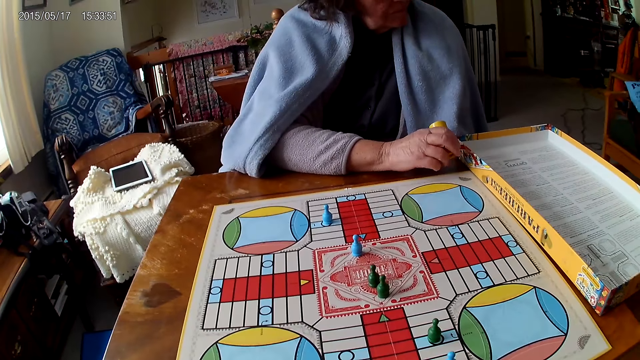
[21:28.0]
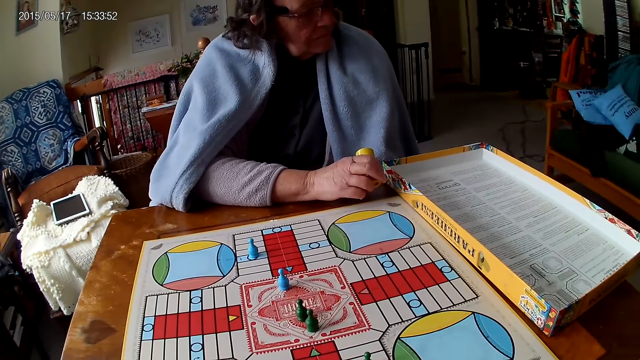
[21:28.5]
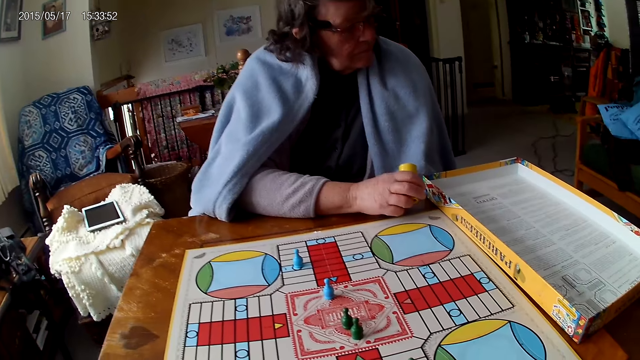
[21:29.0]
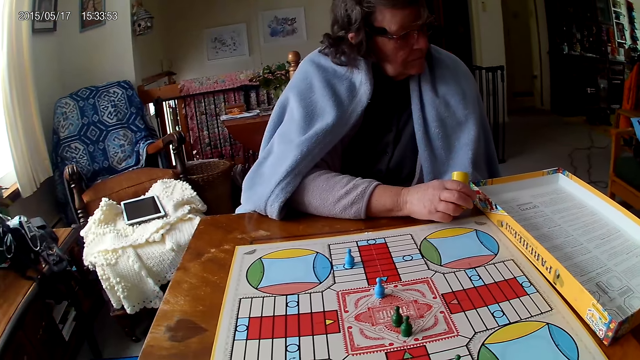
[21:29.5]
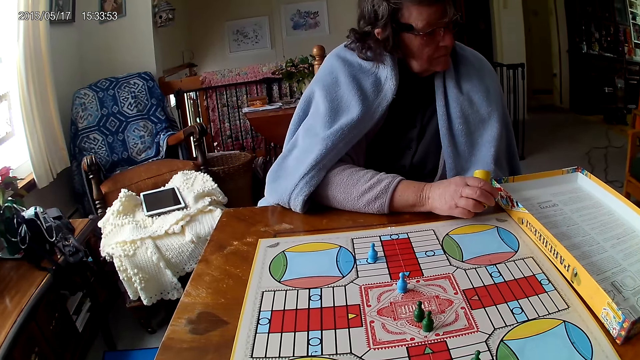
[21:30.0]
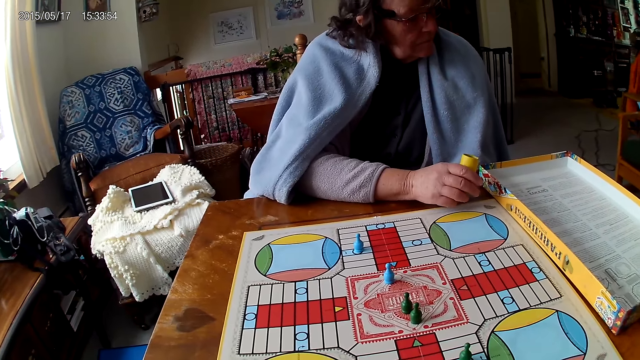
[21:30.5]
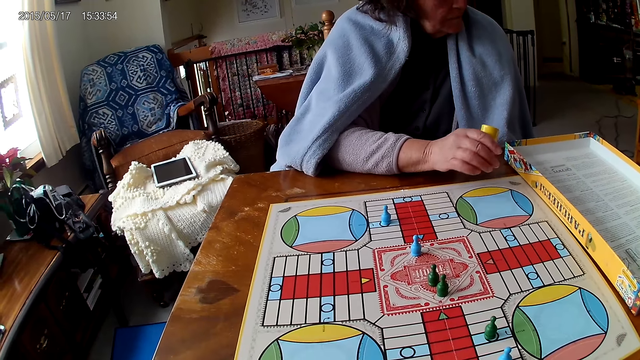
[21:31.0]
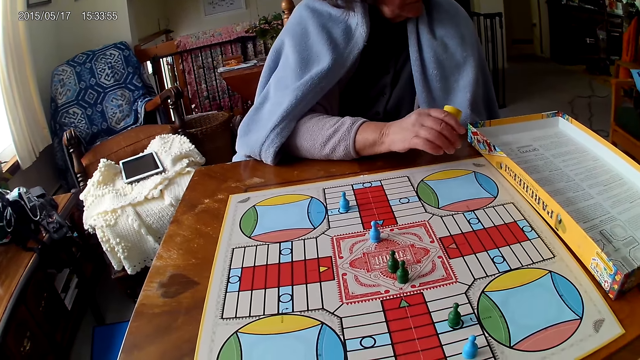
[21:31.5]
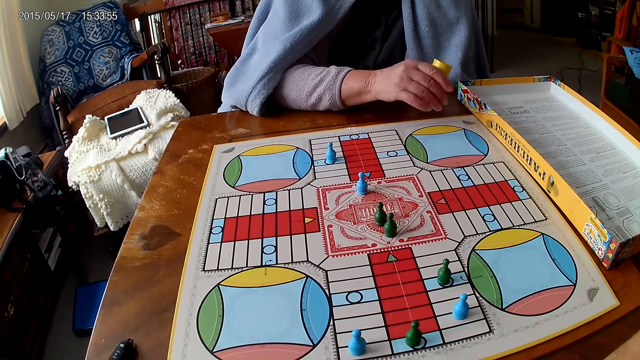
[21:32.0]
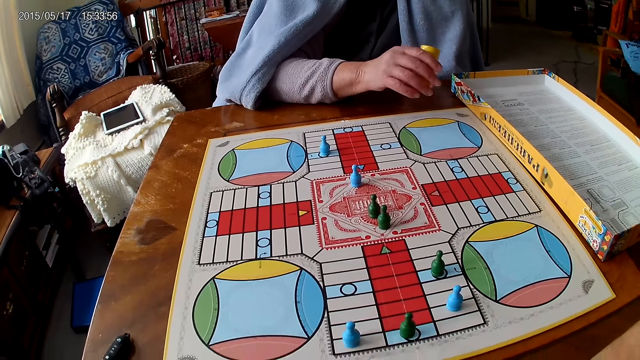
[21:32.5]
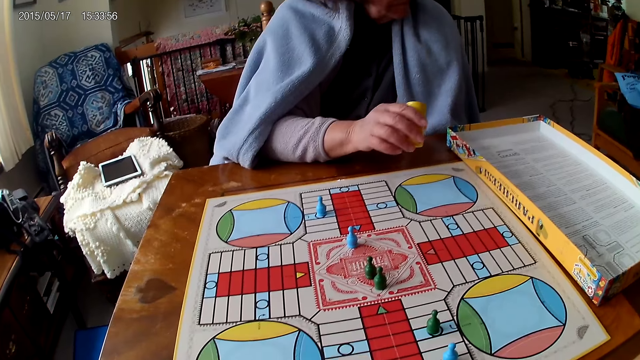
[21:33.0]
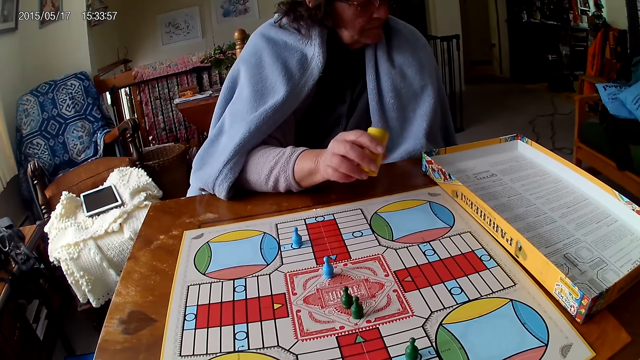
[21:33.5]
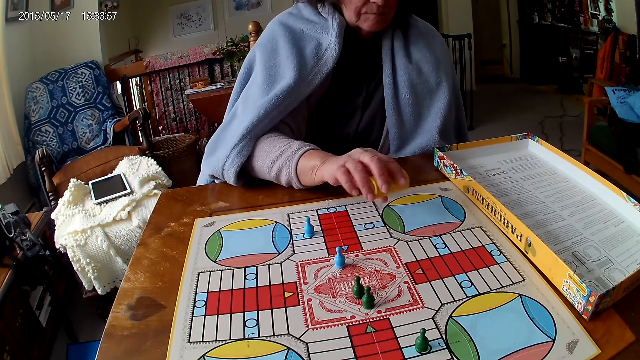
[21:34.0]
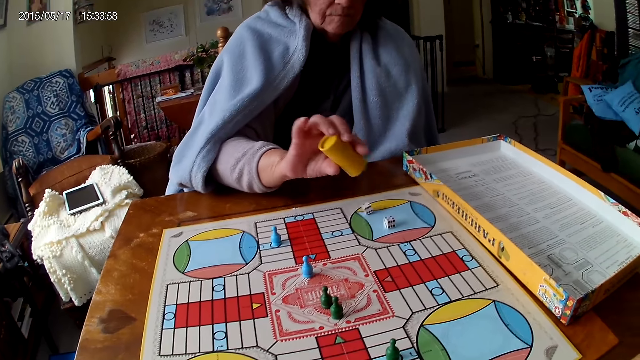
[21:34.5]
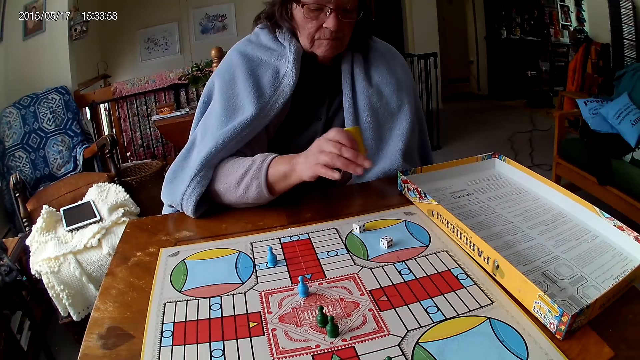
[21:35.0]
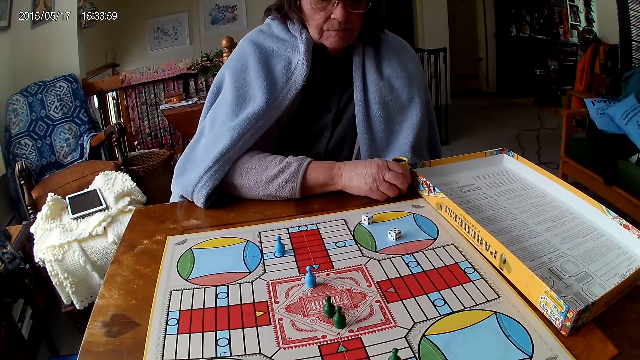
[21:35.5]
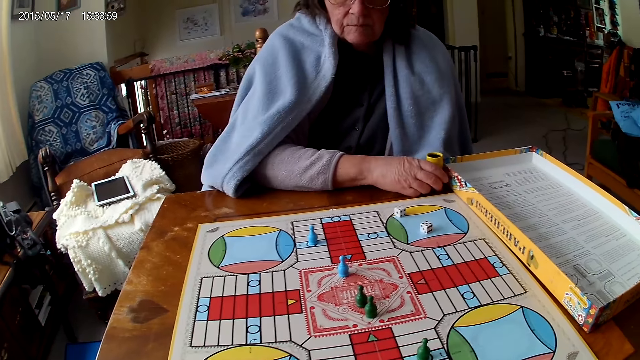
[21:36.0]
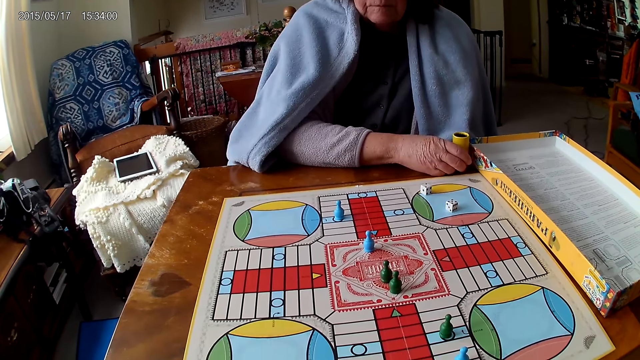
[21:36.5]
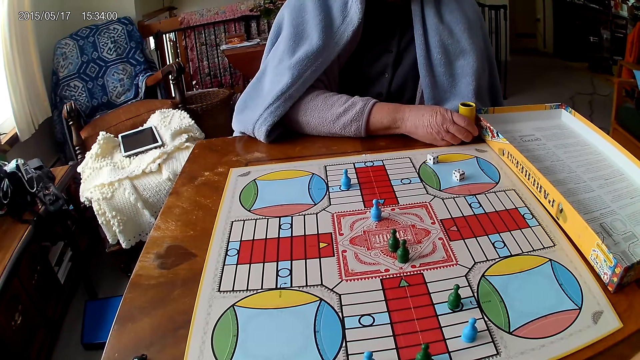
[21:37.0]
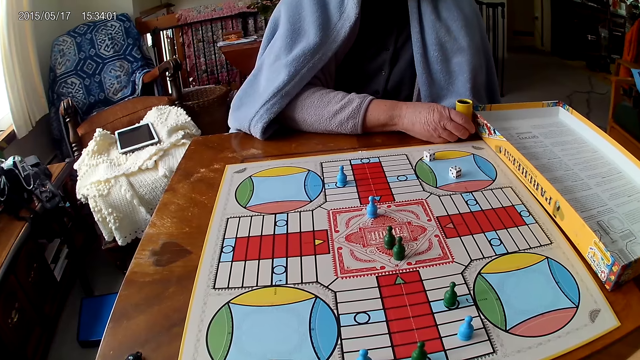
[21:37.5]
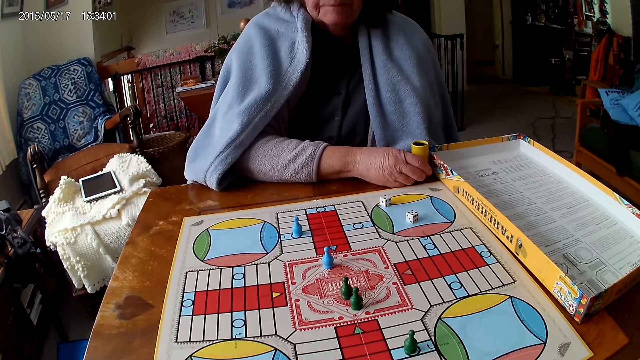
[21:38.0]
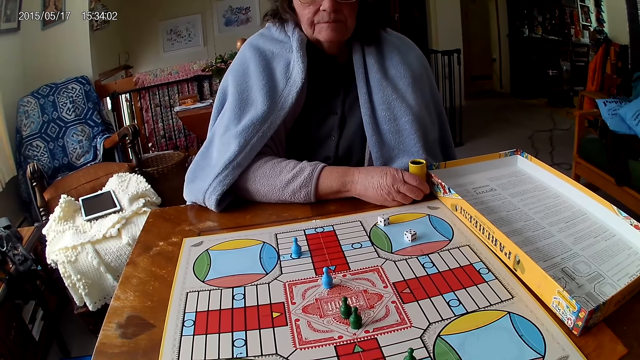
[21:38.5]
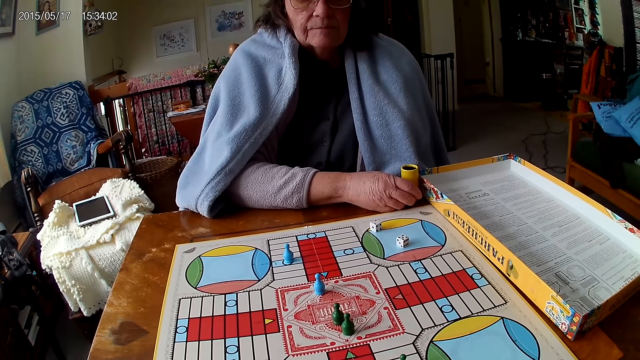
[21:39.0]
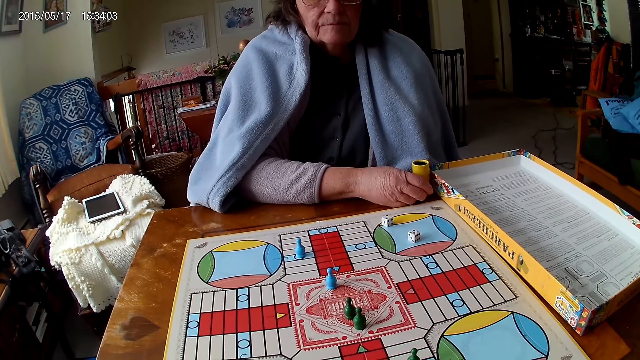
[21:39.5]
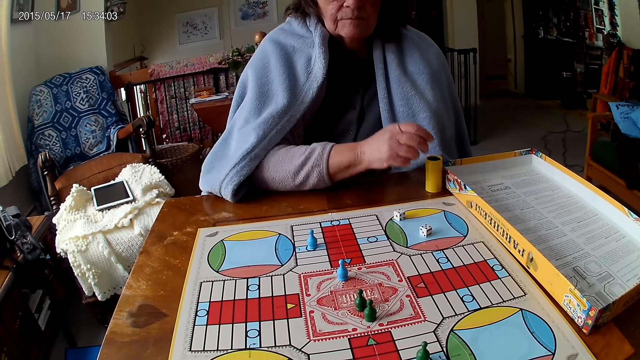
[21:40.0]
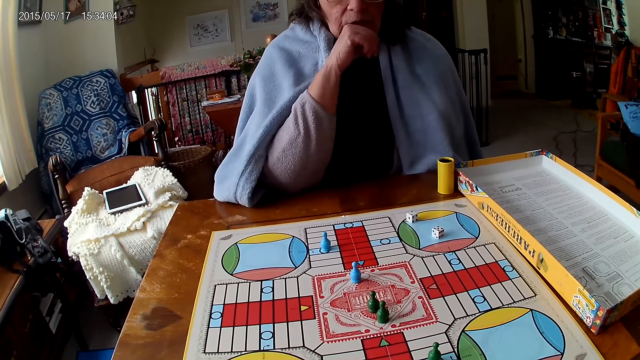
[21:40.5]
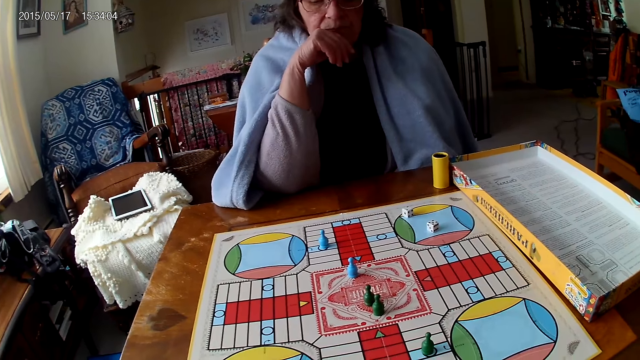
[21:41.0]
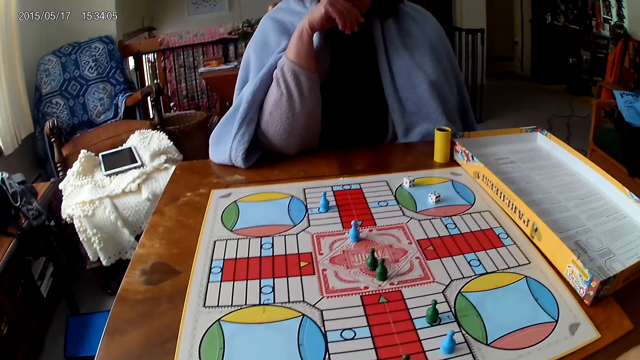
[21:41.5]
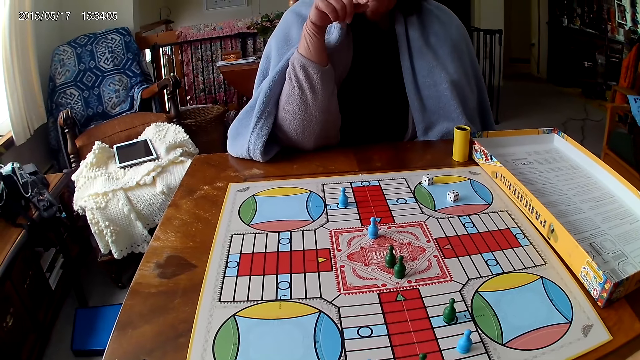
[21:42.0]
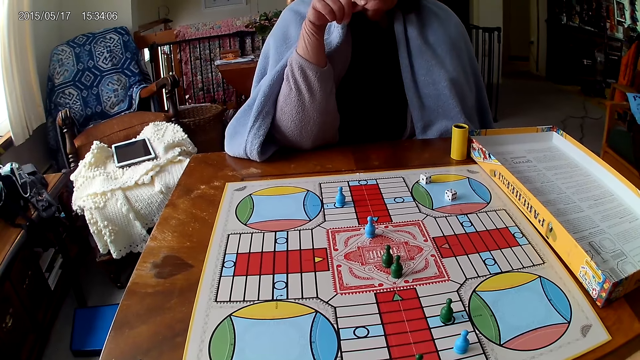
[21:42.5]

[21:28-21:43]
A woman shakes her container with her right hand. She drops her container on the Ludo board. She drops her container on the table. The camera wearer stares at the game. The woman stares at the game.

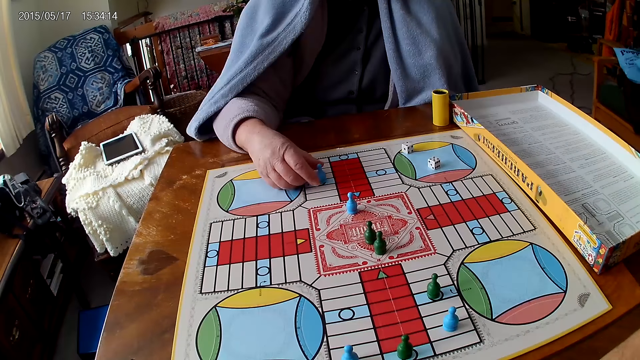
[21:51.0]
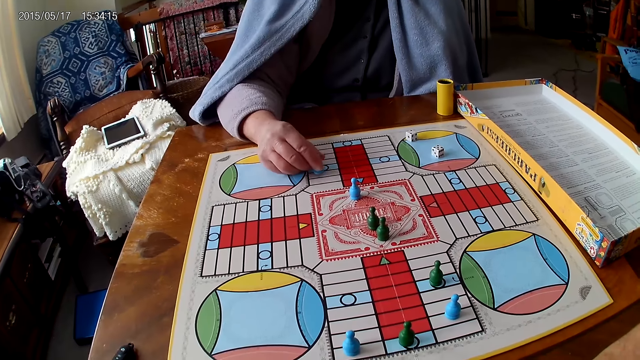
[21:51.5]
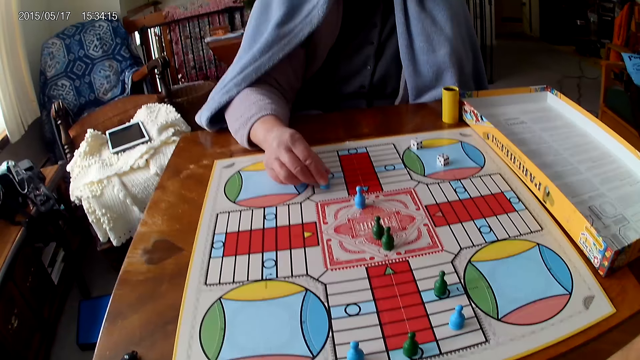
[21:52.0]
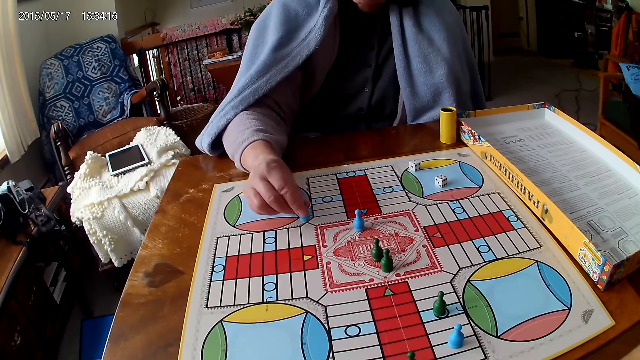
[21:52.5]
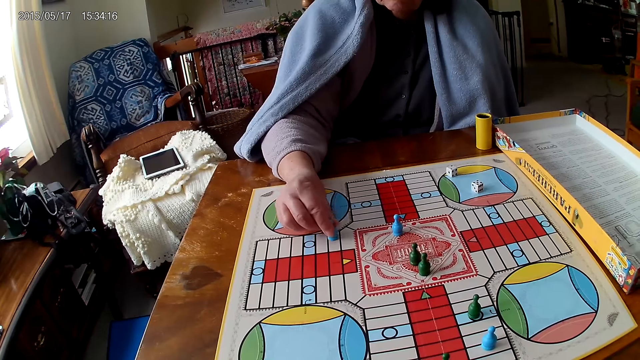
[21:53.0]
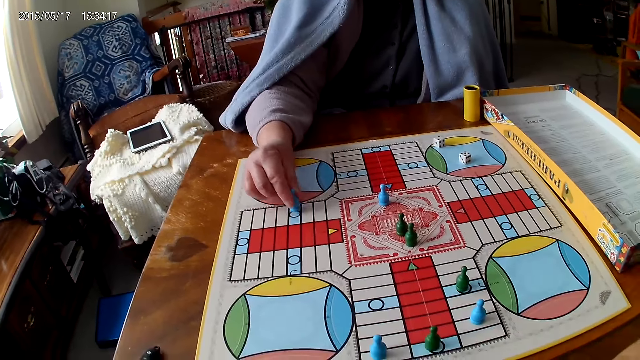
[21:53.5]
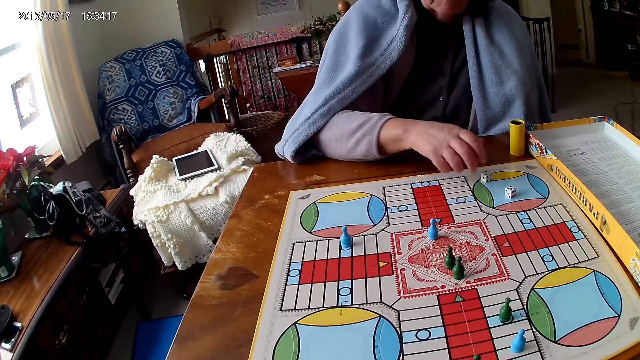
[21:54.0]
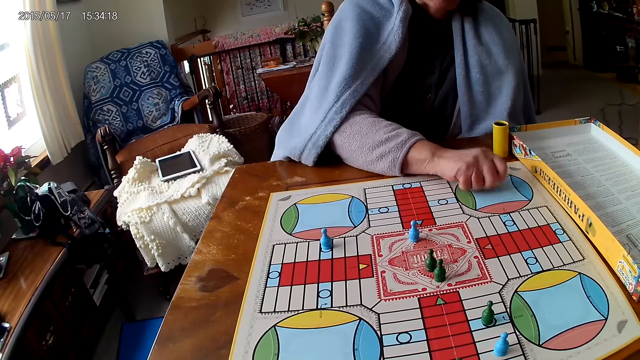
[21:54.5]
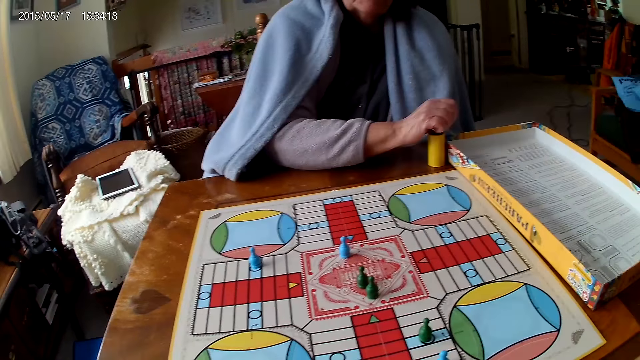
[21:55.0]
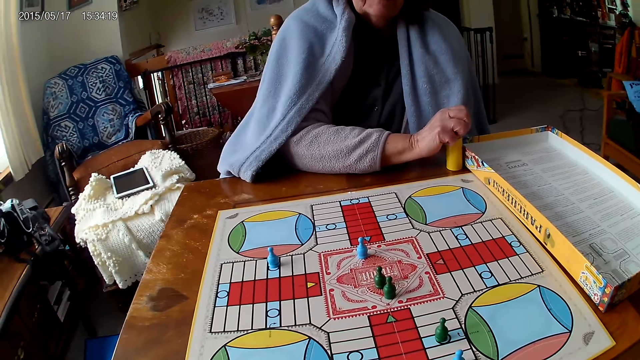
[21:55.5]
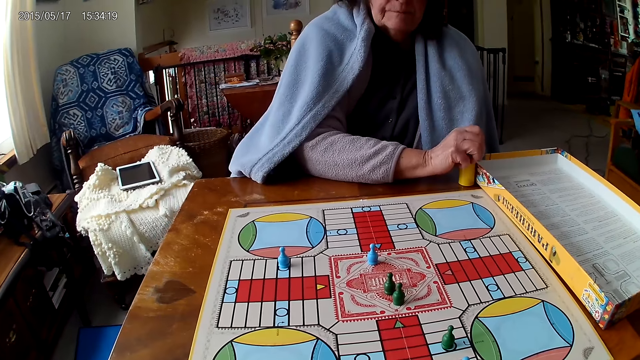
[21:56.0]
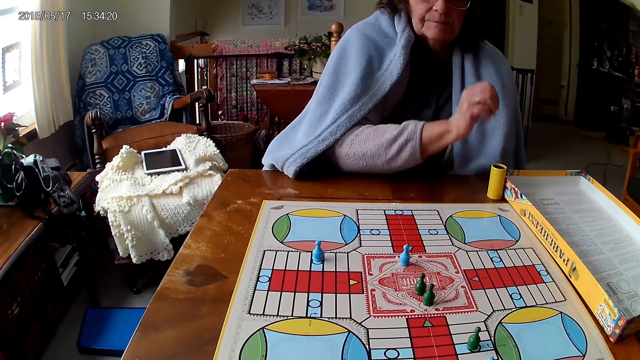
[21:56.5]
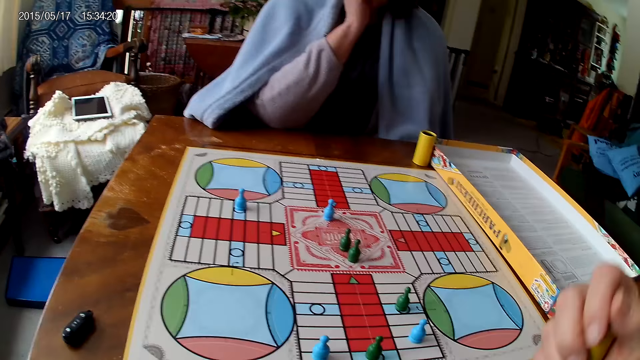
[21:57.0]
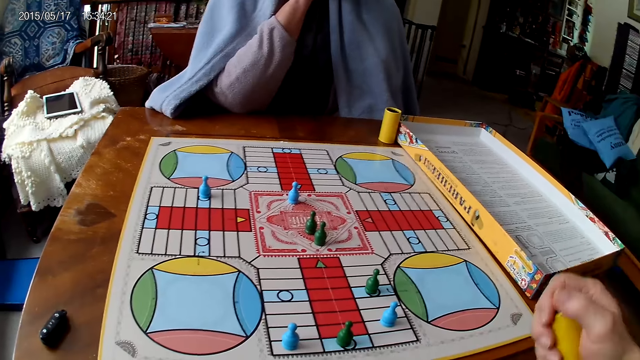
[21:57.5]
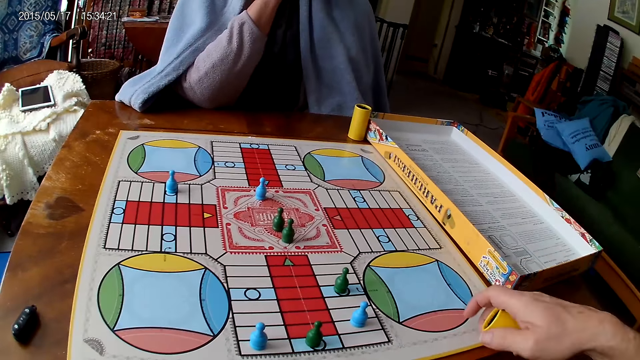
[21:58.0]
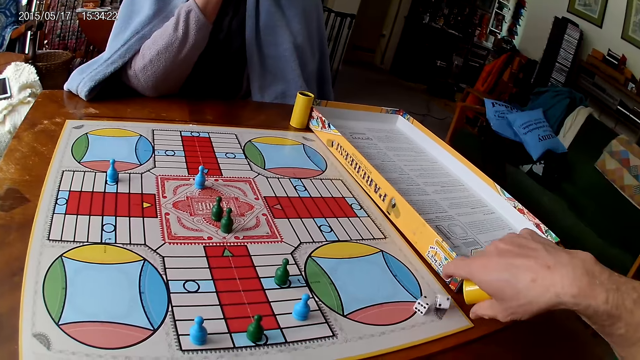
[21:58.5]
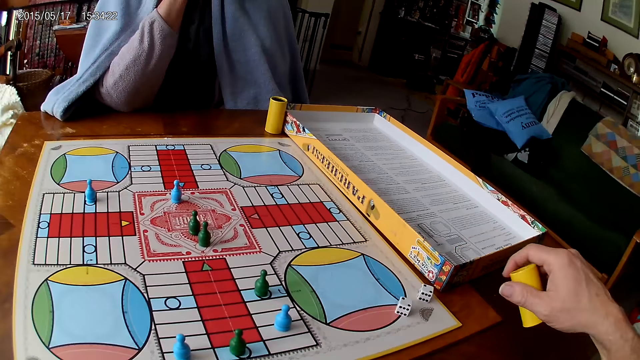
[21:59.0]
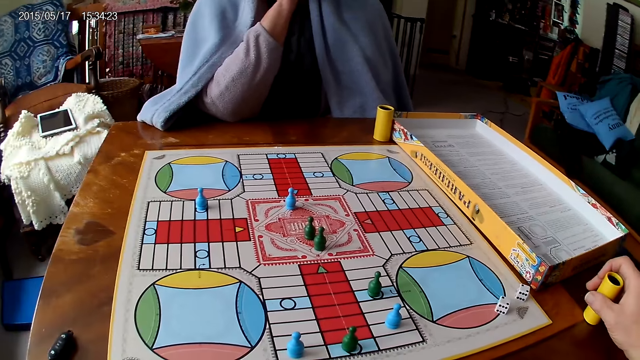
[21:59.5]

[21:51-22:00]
A woman picks the dice. She moves a piece on the Ludo board with her right hand. She picks her dice from the Ludo board with her right hand. She drops the dice into her container. The camera wearer shakes his container or dice cup with his right hand. He drops the dice in his container on the table. He drops the dice cup.
